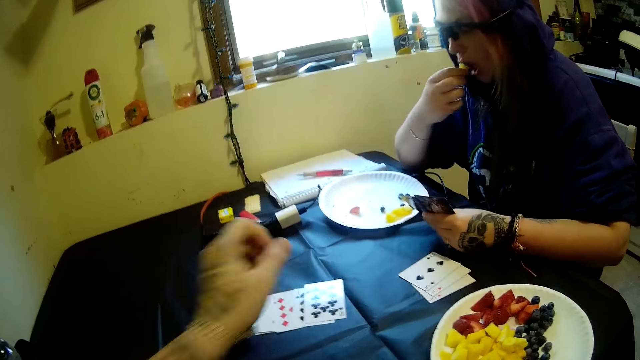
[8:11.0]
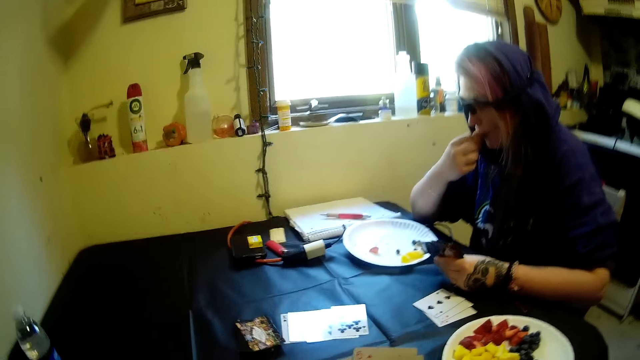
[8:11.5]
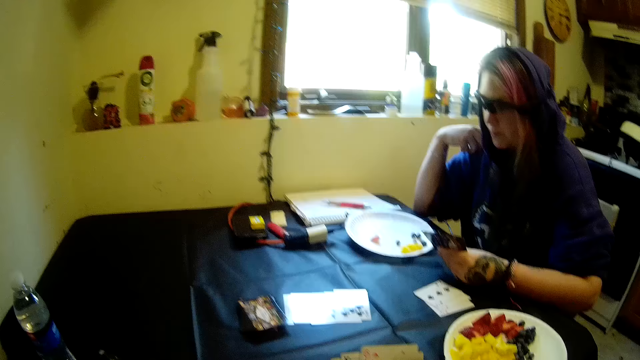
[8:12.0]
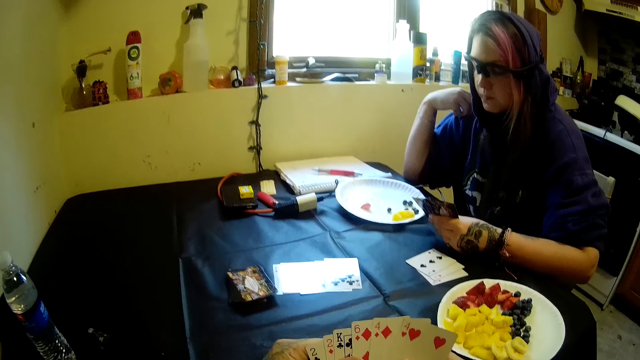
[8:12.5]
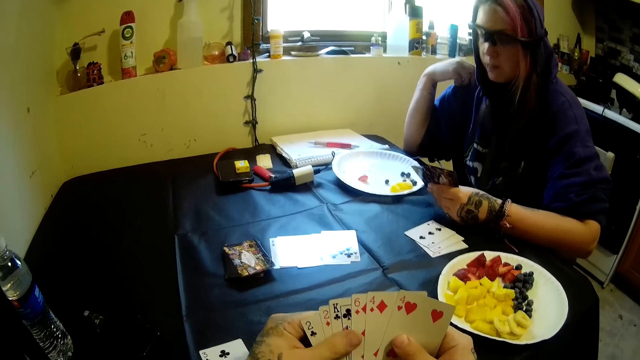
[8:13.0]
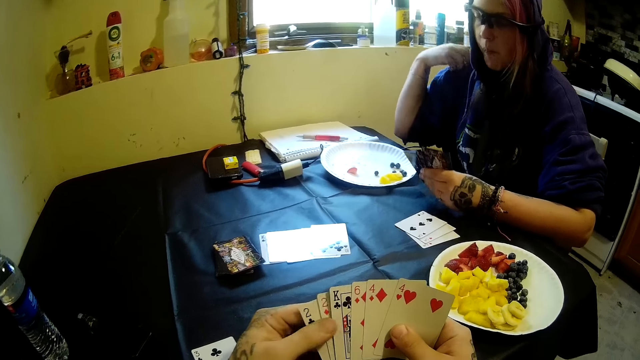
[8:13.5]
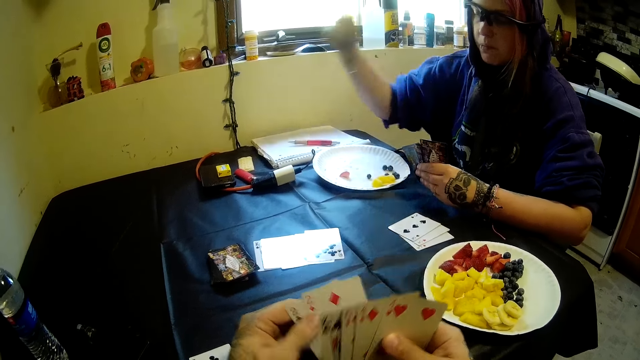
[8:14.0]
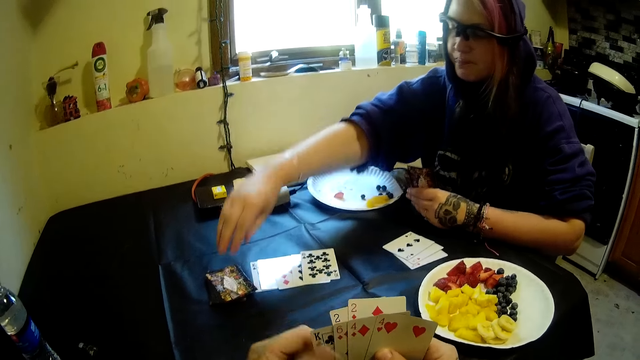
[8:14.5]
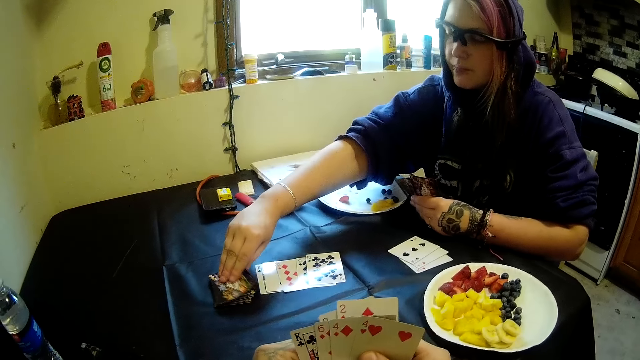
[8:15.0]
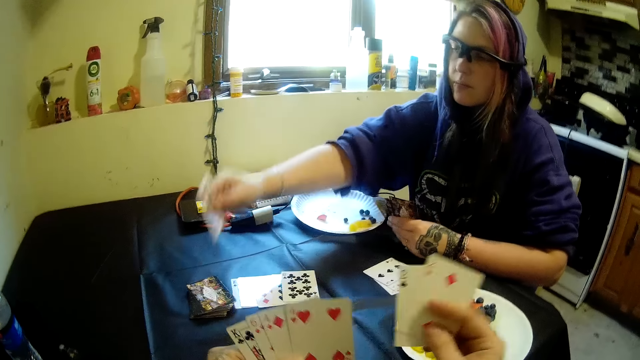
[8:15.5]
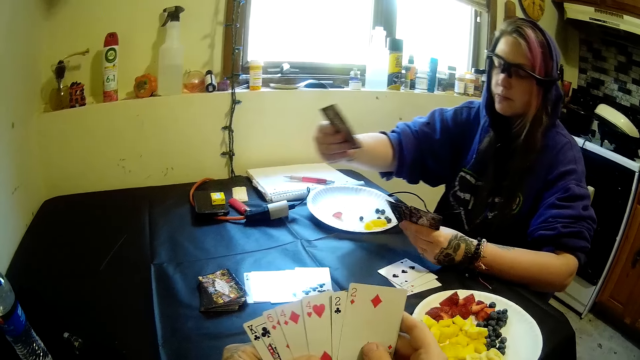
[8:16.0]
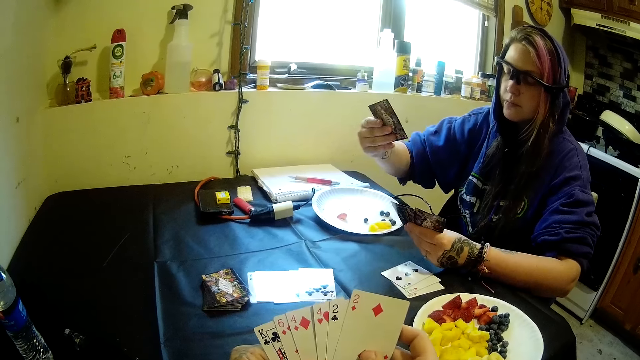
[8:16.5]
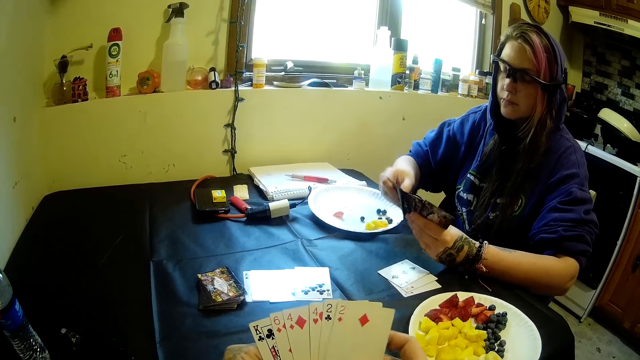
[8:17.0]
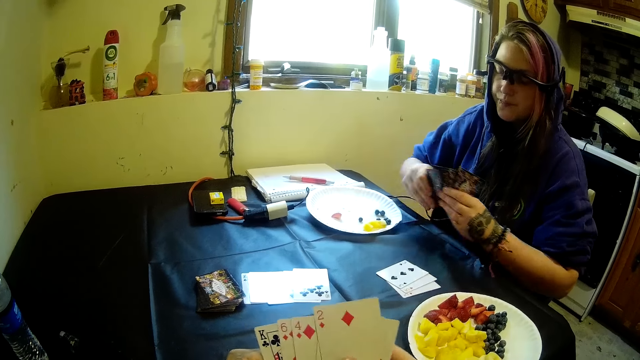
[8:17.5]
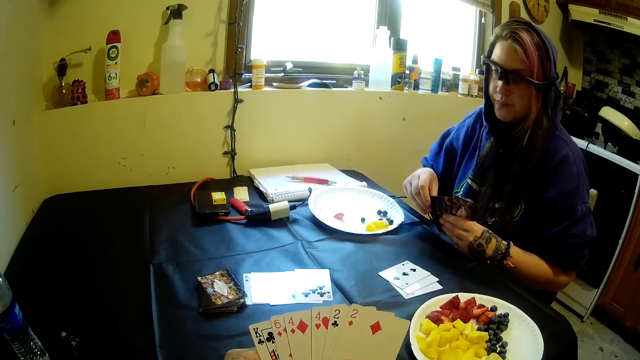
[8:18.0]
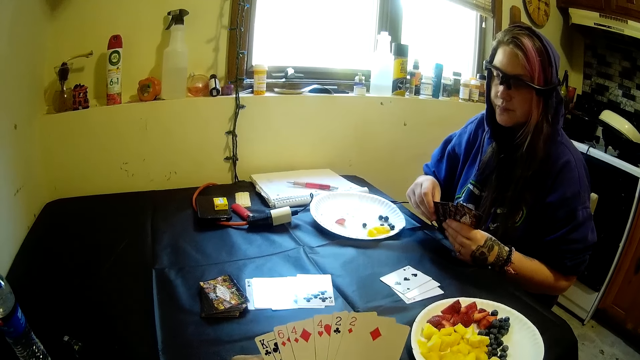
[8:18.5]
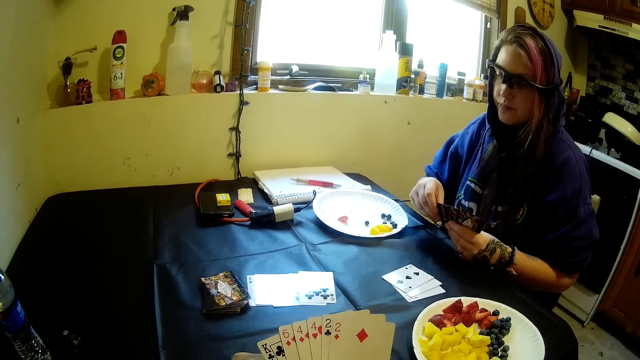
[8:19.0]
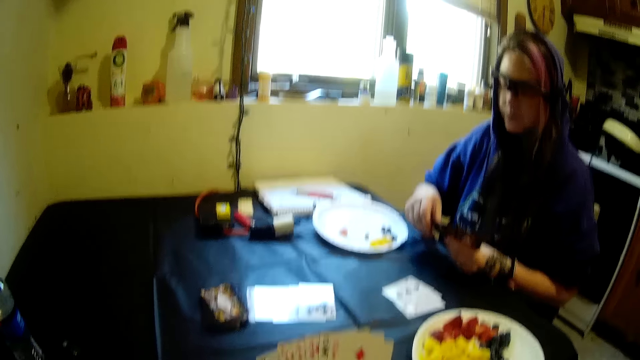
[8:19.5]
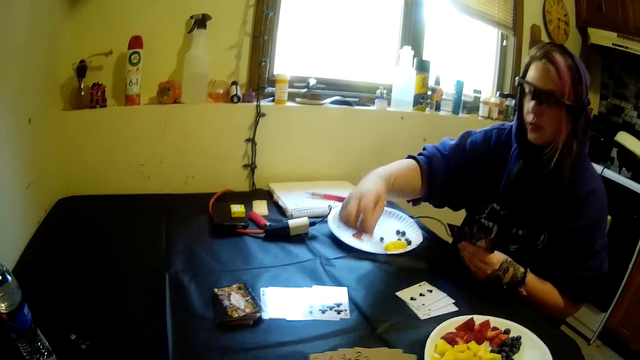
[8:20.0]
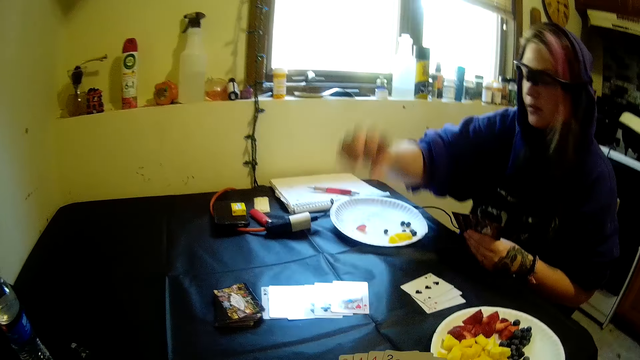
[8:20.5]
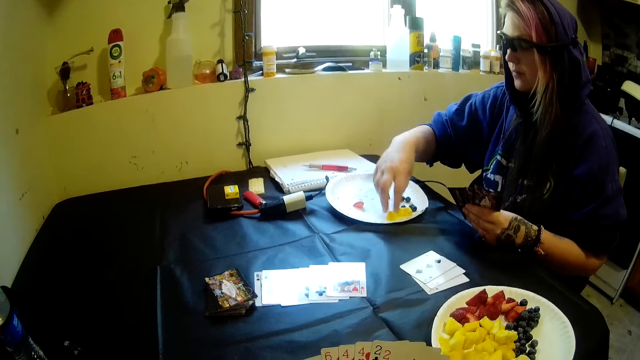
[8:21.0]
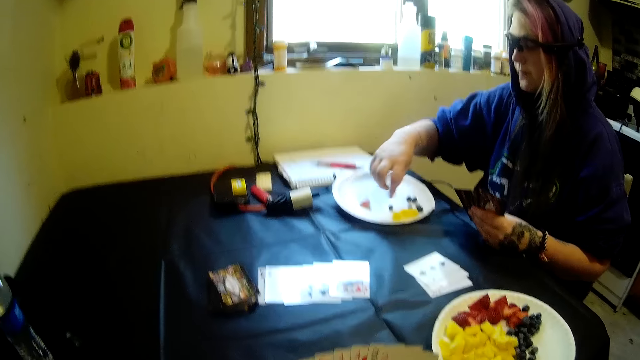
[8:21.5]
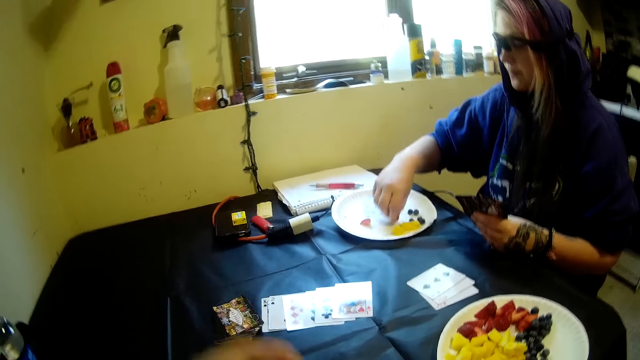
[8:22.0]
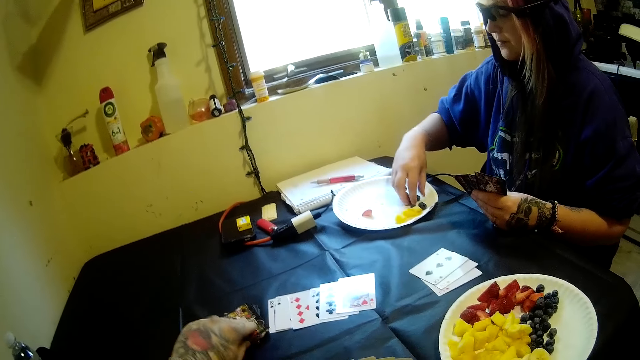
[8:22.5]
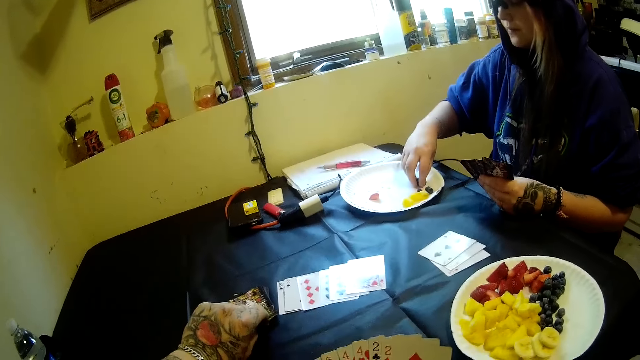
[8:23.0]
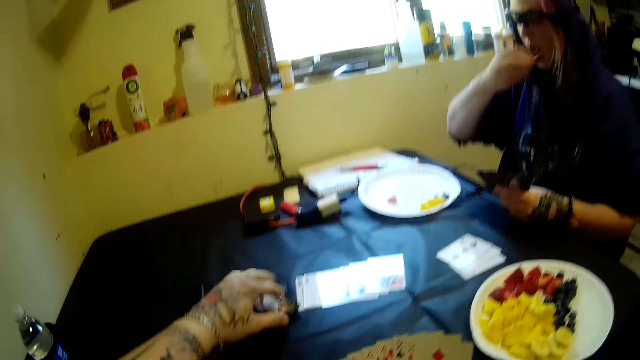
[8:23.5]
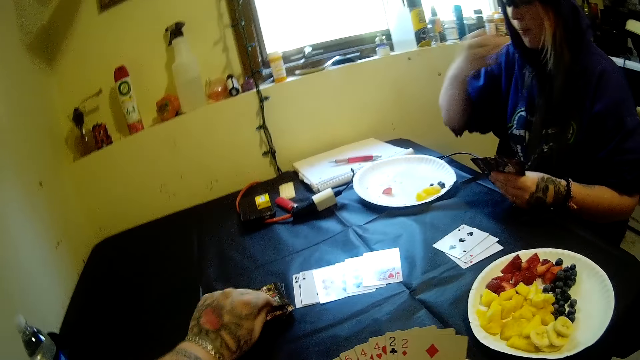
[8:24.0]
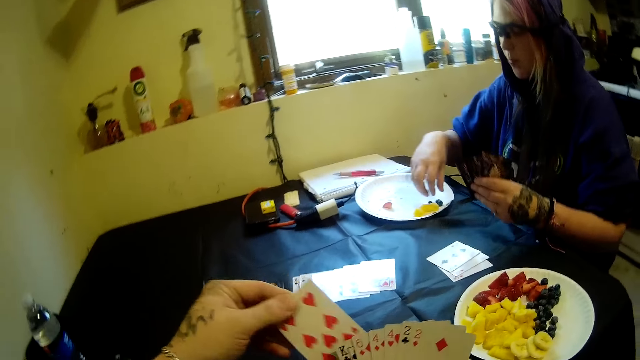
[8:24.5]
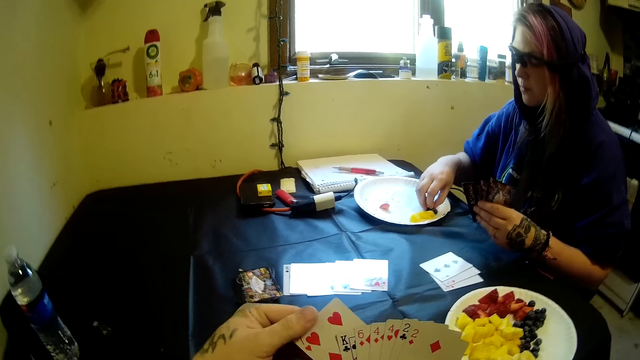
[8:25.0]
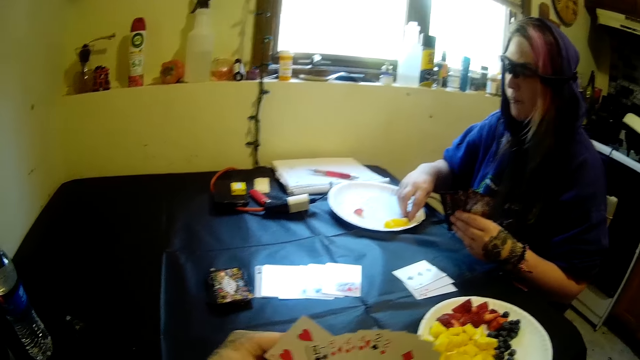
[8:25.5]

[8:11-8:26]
The camera wearer drops the cards on the table with his left hand. The woman eats the fruits. She picks another solitaire card from the stack of cards on the table with her right hand. She moves the cards from her hand to the table with her right hand. She moves the fruits from the plastic plate on the table into her mouth with her right hand. The camera wearer picks another card from the stack of cards on the table with his left hand.

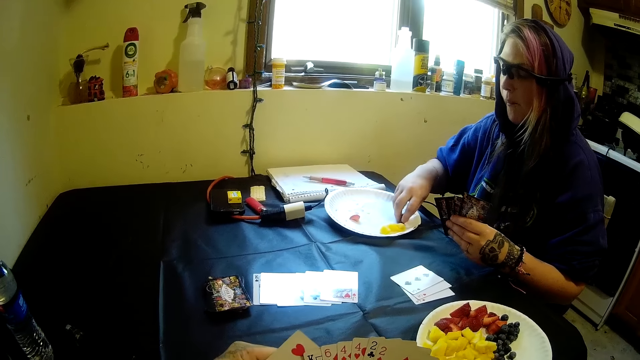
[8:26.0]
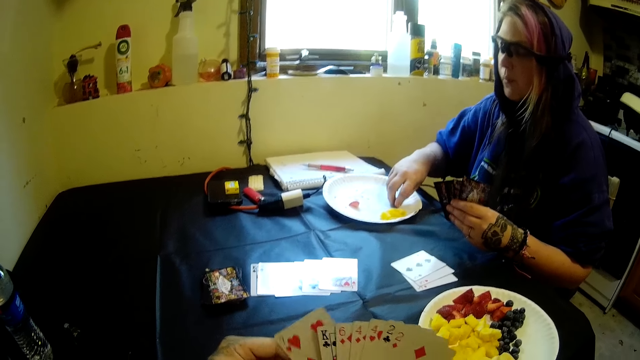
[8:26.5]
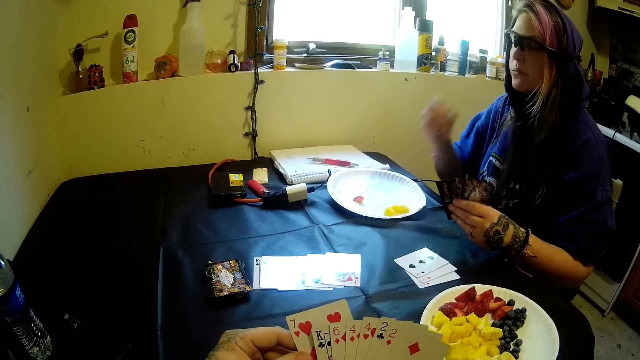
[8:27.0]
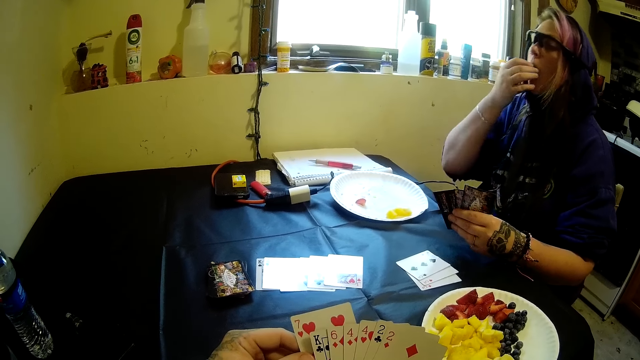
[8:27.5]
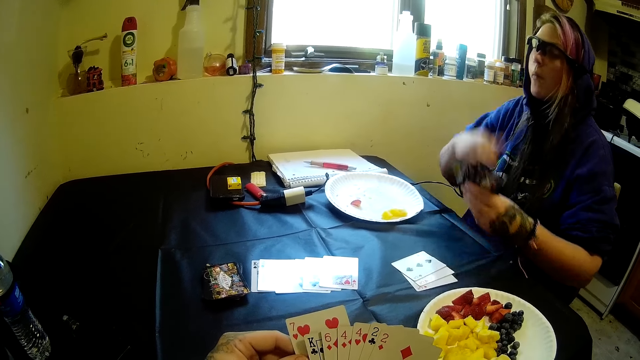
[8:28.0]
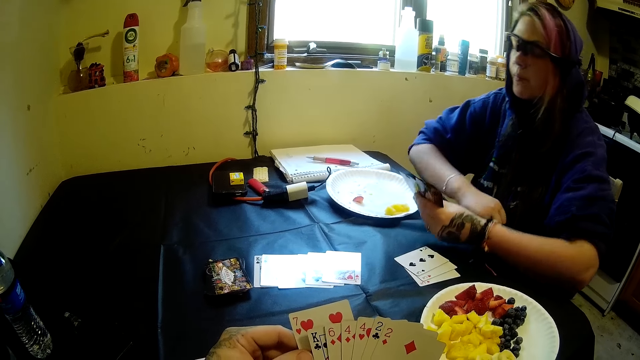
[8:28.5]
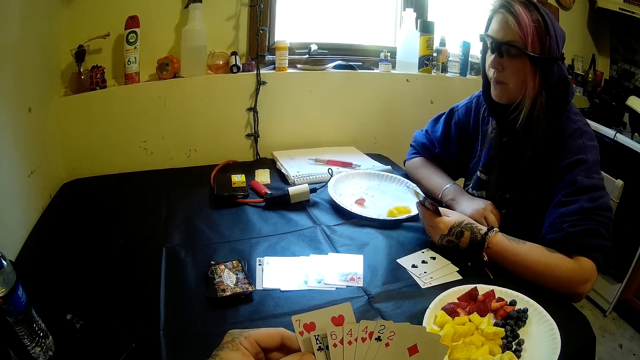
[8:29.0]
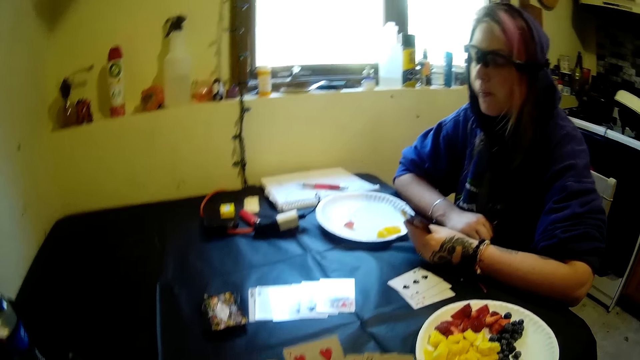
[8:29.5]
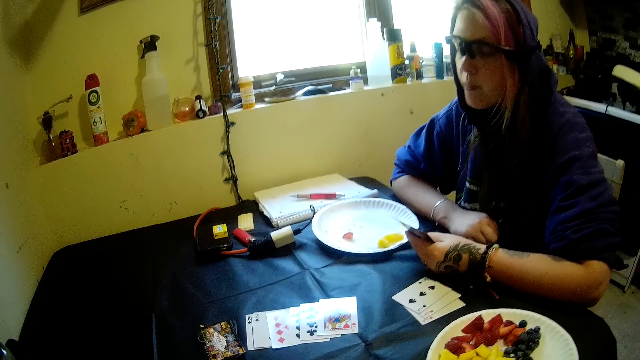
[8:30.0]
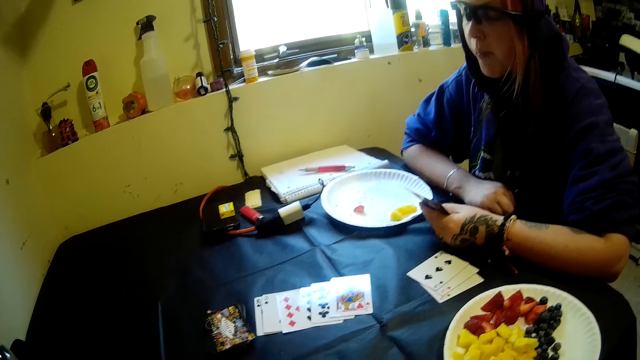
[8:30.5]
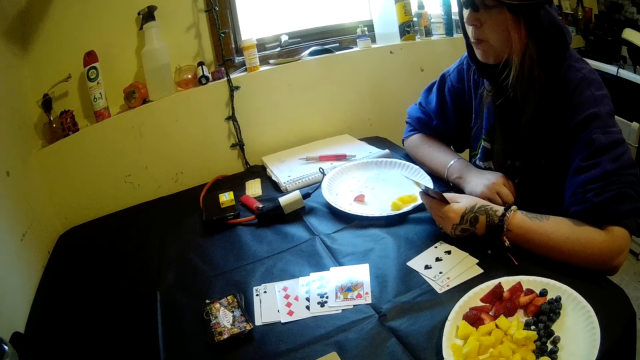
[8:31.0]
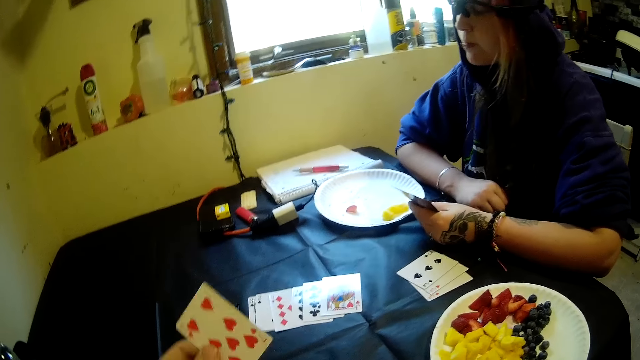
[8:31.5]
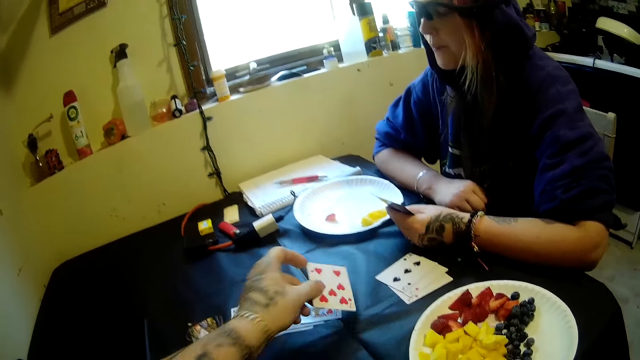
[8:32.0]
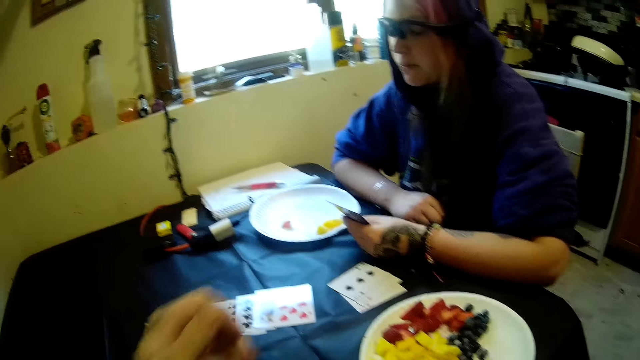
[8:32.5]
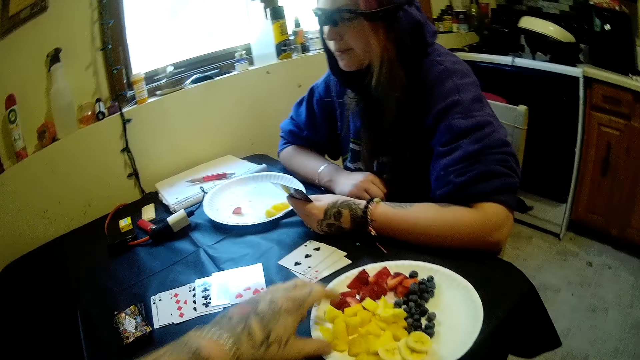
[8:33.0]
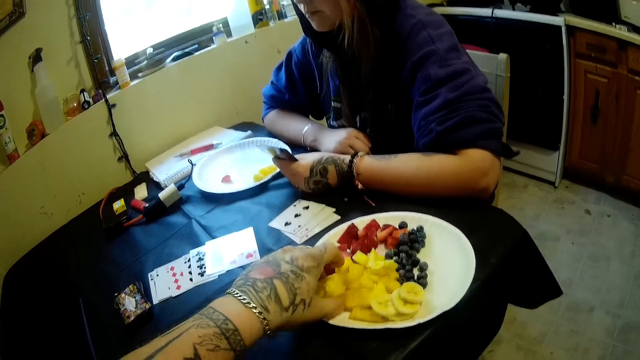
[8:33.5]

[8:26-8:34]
The camera wearer drops the solitaire cards on the table with his left hand. He picks fruit from the plastic plate on the table with his left hand.
